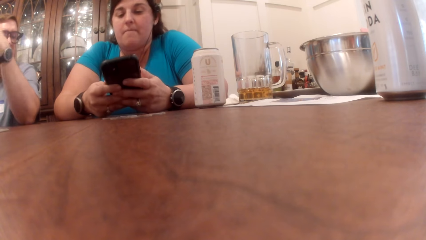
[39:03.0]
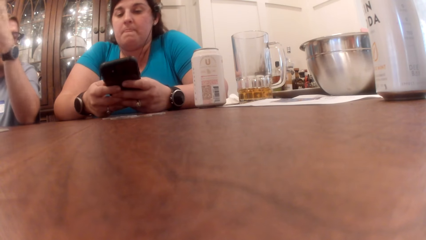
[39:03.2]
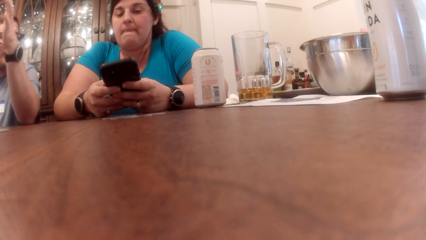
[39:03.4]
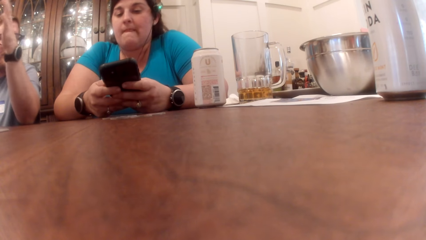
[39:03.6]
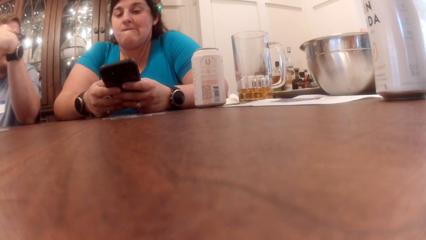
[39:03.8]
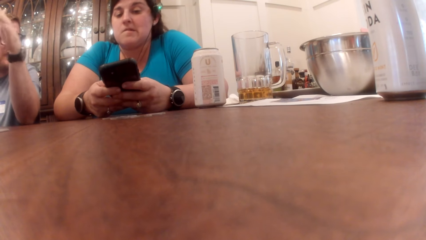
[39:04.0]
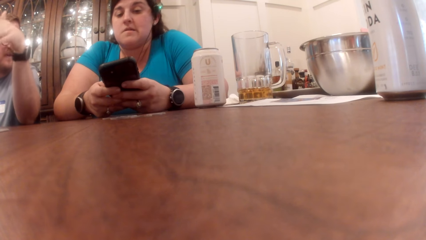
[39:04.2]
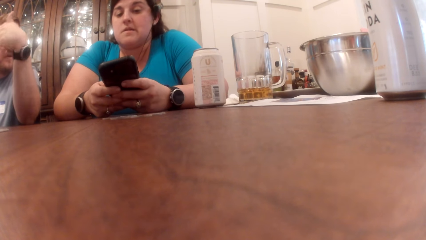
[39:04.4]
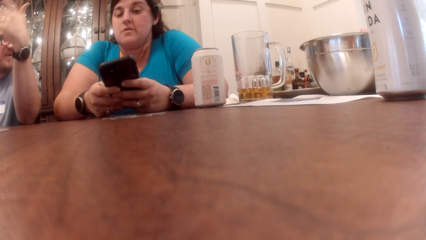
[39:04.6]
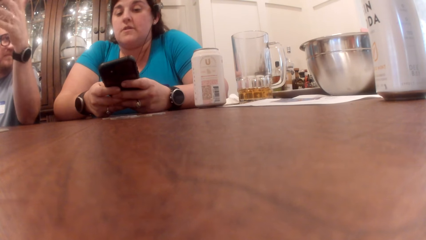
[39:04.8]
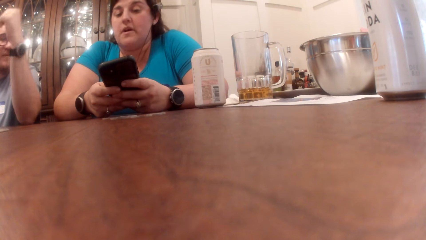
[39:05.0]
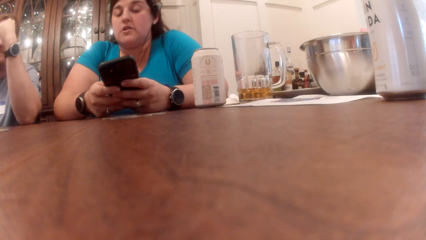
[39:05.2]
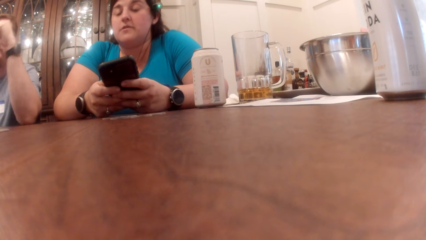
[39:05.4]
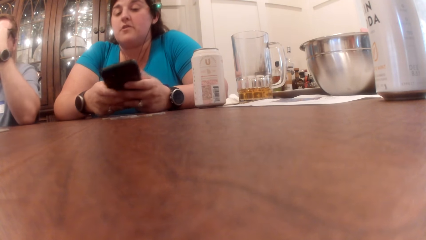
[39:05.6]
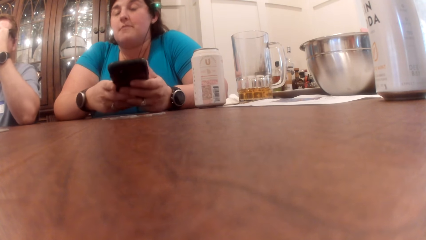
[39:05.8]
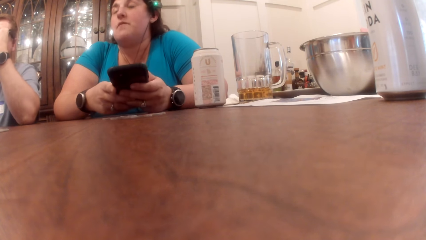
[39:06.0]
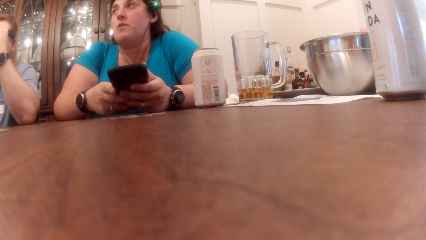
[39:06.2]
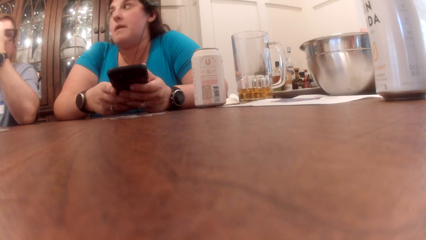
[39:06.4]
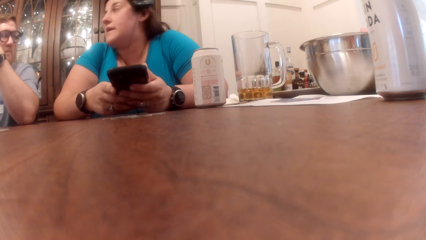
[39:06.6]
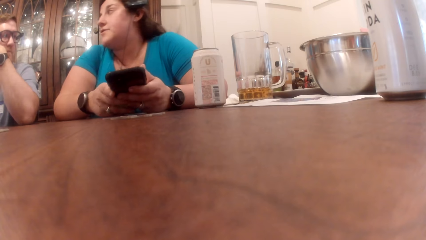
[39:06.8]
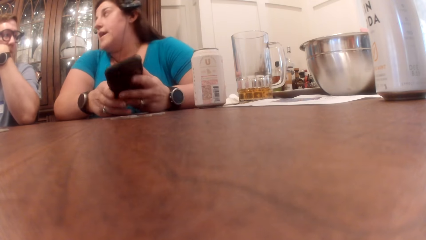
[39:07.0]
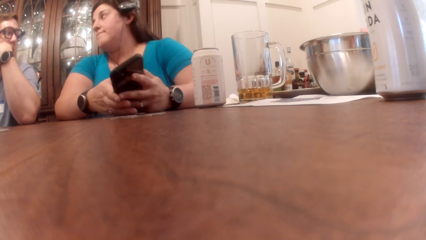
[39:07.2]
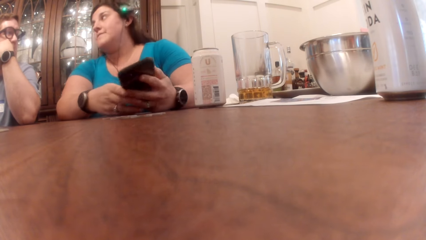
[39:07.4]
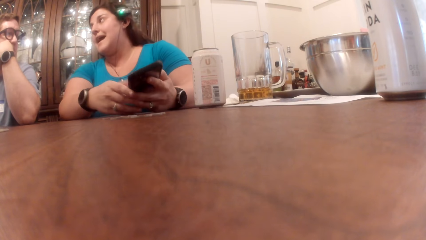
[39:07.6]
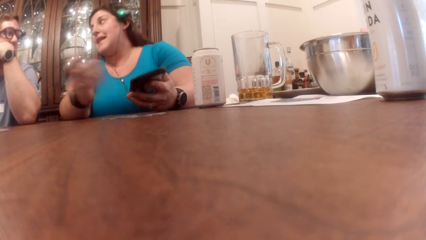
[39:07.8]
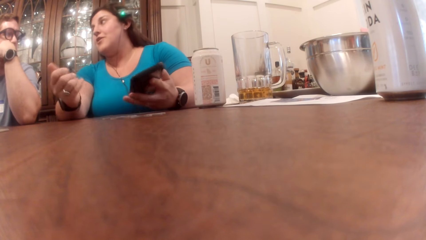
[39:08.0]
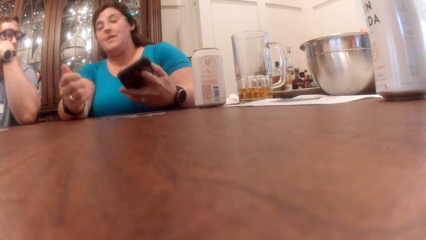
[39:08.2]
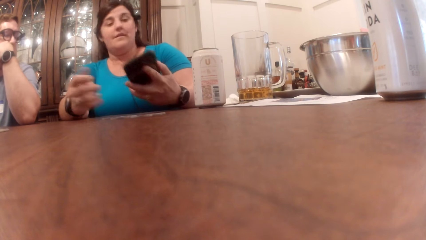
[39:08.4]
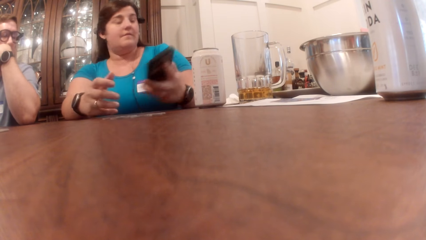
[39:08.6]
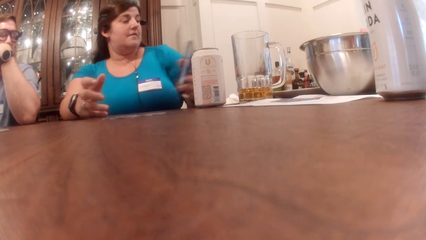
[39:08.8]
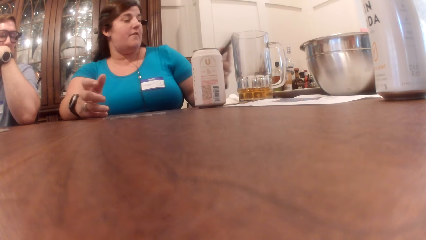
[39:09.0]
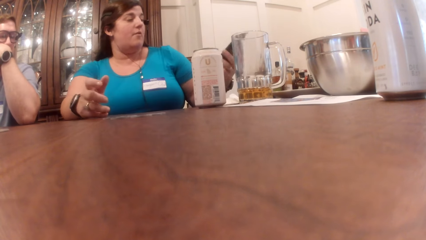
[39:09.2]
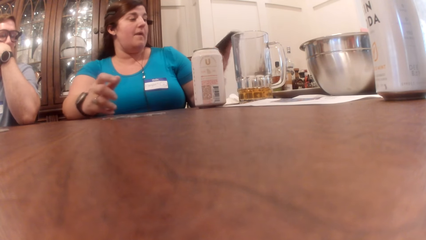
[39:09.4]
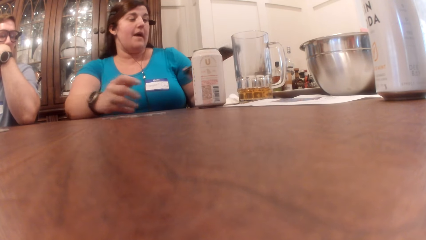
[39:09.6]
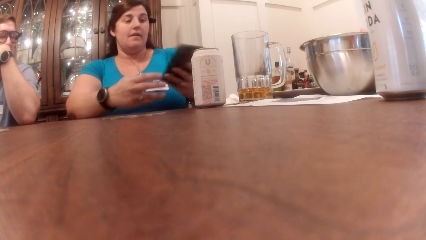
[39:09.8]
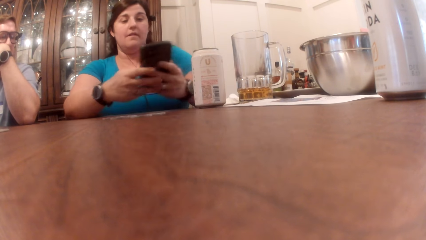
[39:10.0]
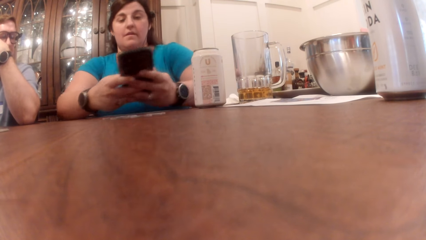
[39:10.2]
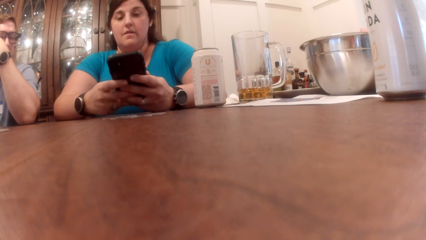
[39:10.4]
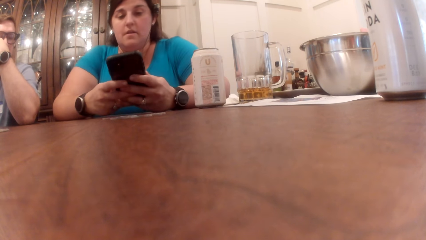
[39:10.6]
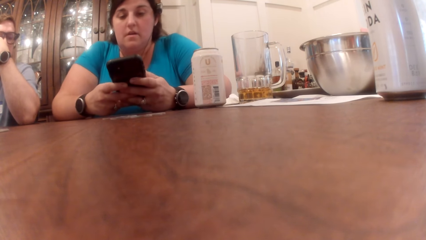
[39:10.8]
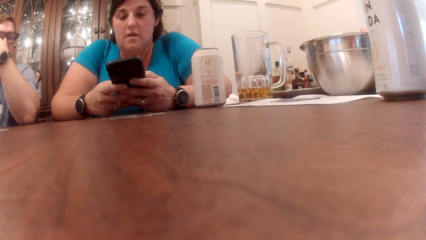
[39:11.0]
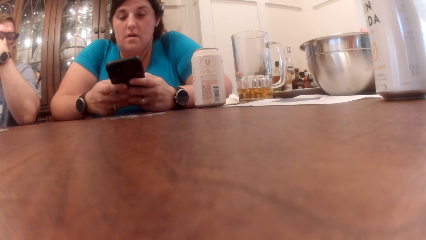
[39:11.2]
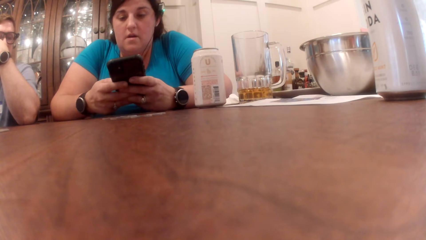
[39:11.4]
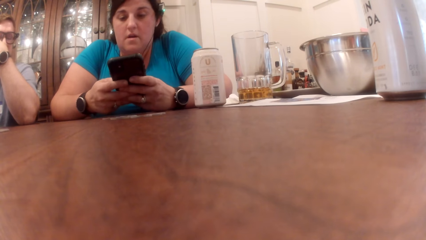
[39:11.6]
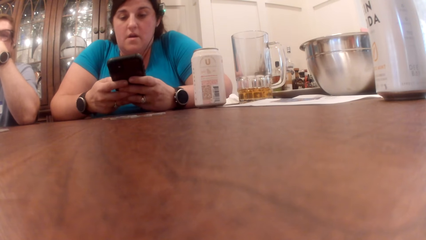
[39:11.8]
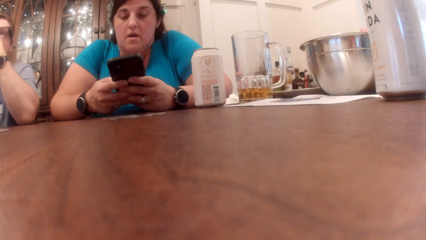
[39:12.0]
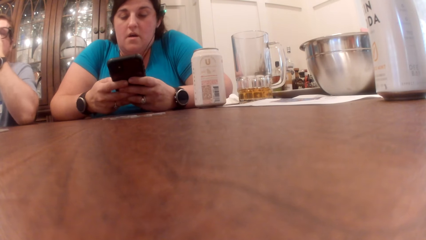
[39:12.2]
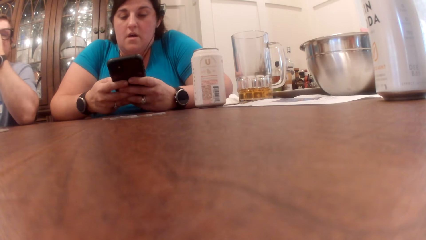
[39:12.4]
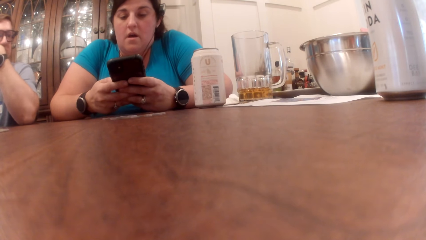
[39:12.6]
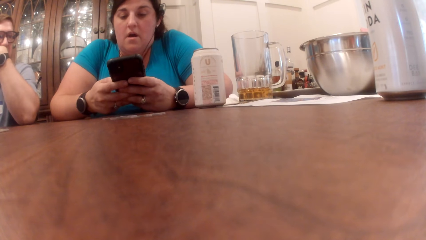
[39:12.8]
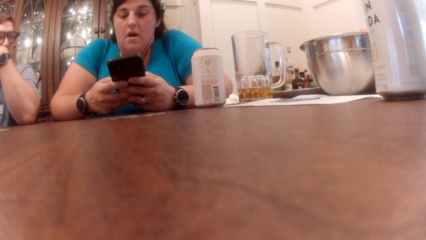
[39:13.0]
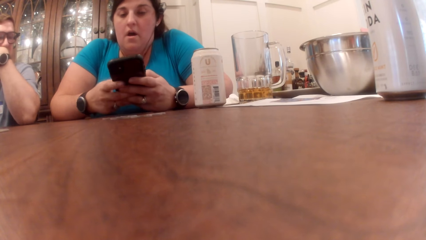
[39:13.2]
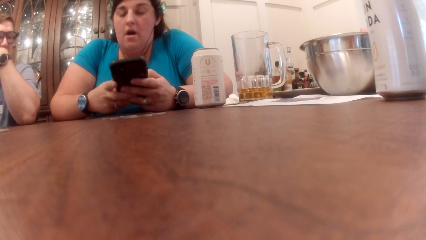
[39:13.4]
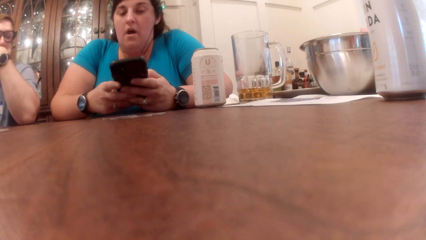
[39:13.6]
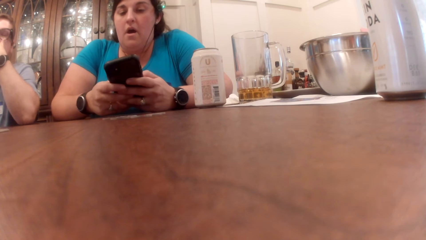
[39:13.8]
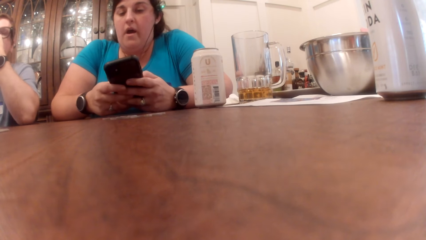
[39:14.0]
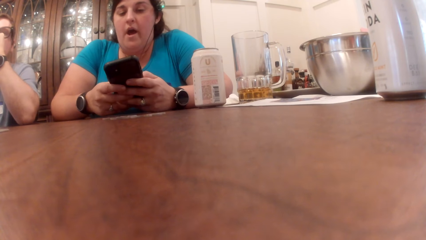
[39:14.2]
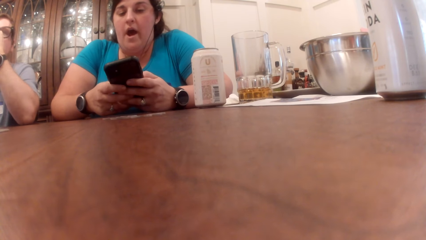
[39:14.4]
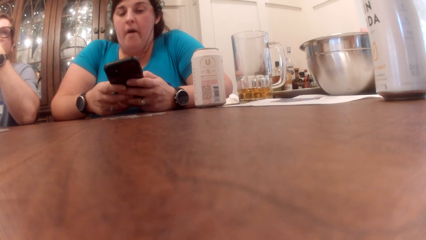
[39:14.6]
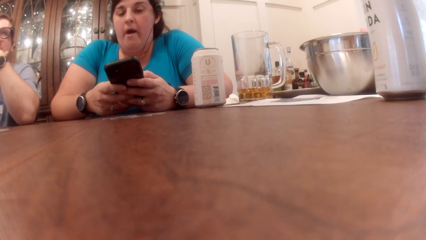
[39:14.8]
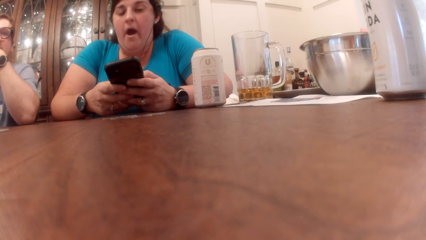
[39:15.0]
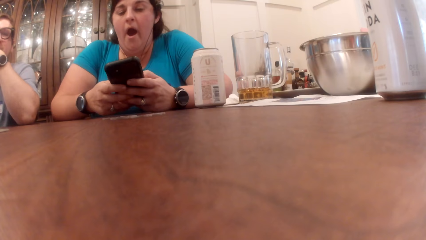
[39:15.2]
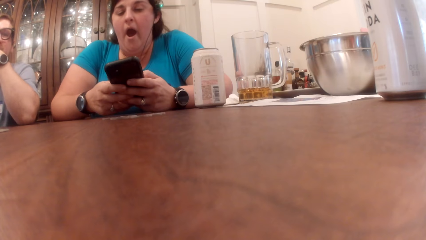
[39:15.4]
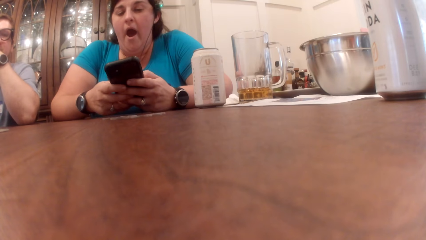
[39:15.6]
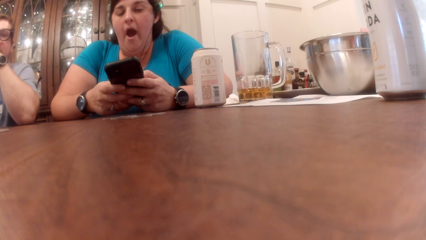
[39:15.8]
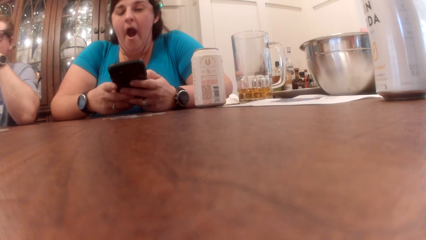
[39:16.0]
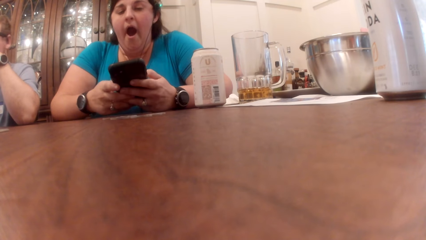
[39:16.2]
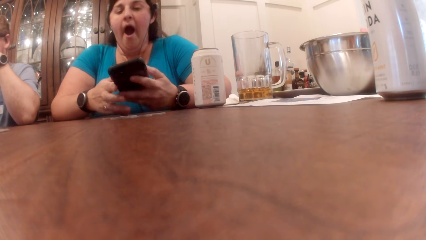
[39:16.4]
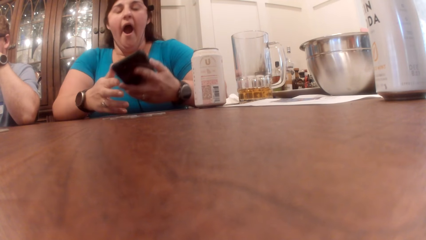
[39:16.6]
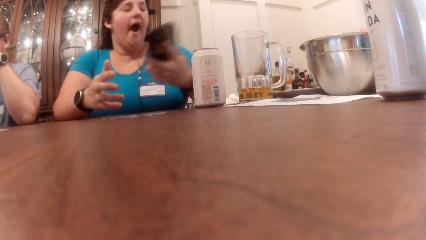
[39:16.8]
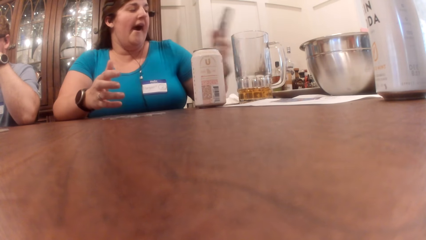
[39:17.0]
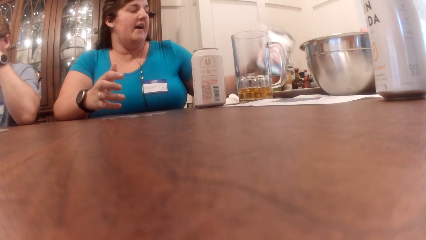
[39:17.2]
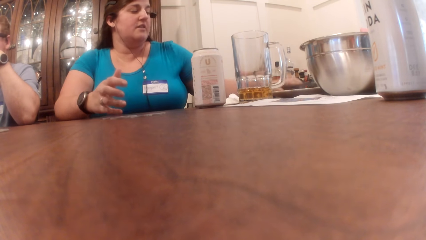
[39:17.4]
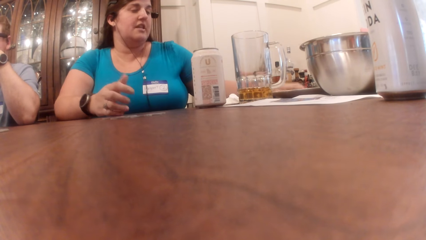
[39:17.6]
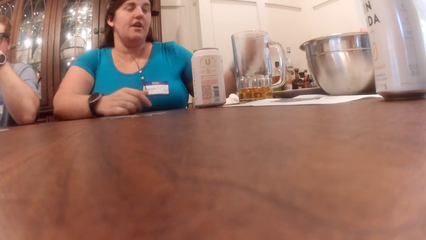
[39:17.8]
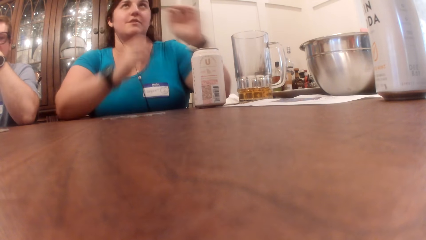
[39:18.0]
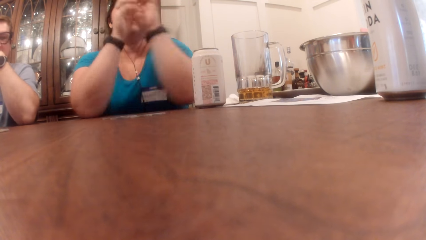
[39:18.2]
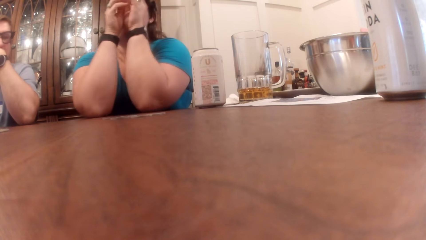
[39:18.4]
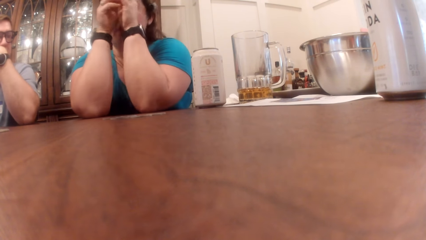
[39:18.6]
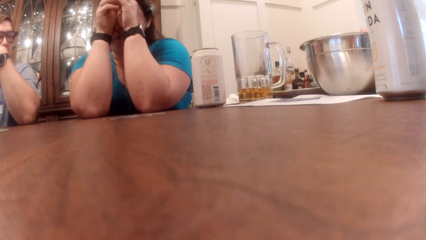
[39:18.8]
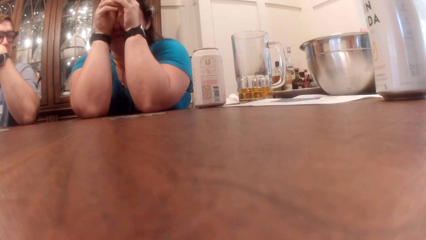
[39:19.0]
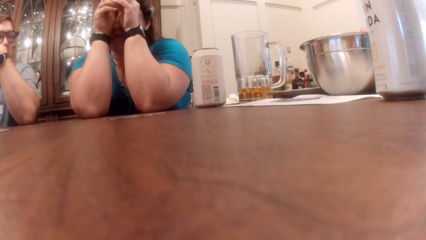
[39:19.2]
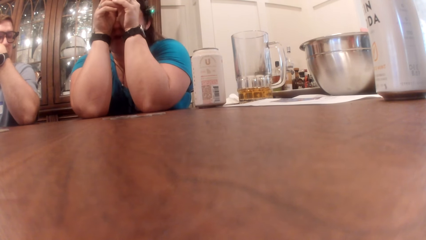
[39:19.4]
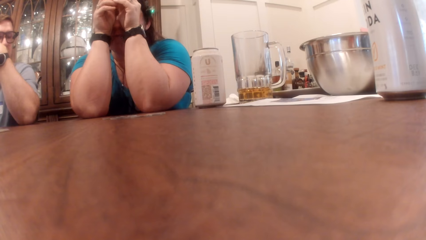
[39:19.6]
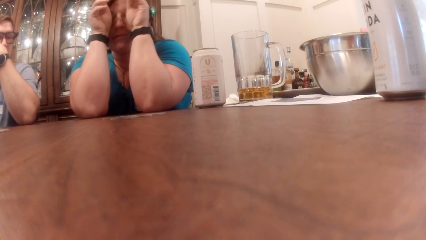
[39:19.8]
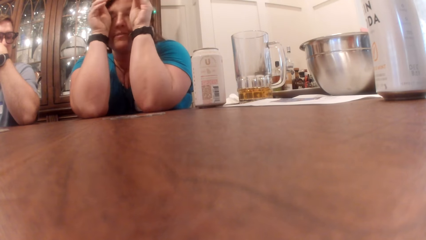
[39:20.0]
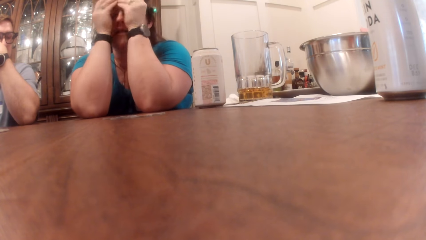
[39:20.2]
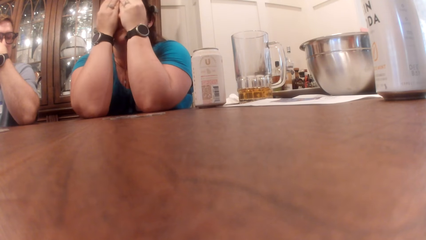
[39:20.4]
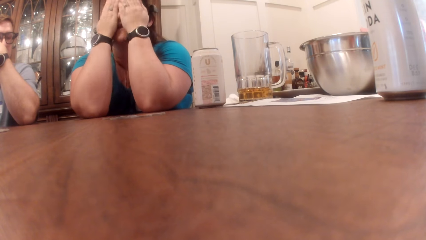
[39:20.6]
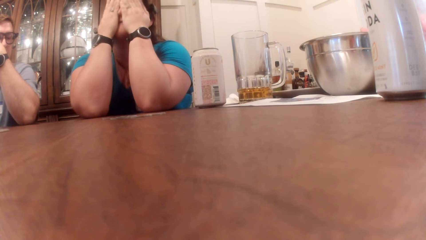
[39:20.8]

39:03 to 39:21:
A person moves his hand. Another person operates the phone in her hands. The other person moves her hand and moves the phone. She operates the phone in her hands. She drops the phone on the table with her left hand and puts her hands on the table.
